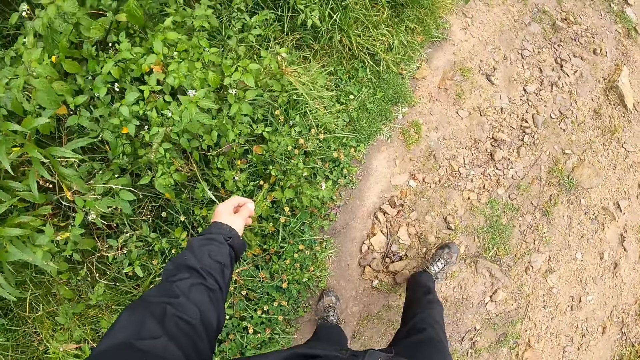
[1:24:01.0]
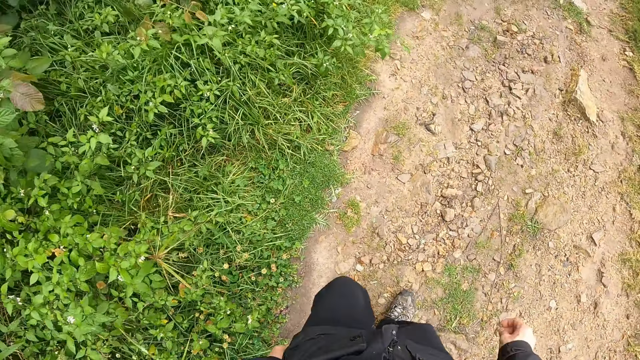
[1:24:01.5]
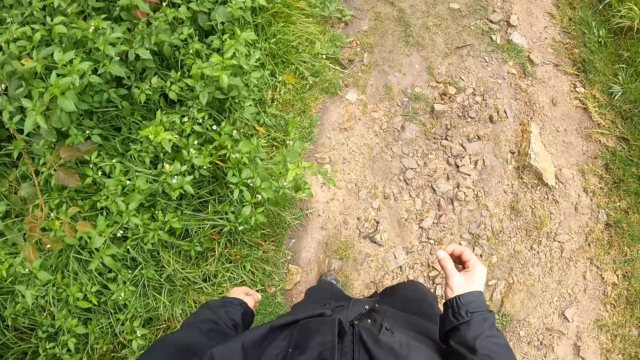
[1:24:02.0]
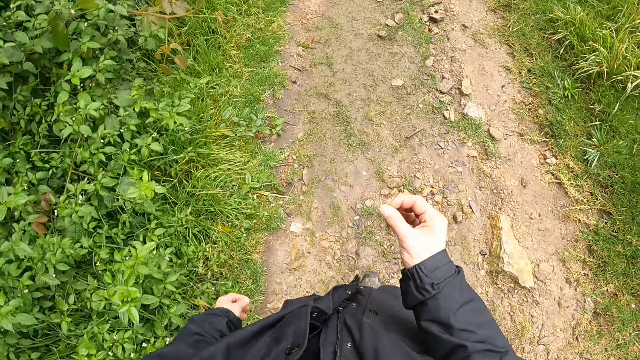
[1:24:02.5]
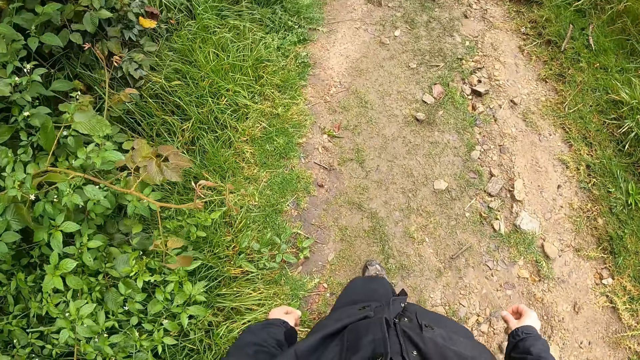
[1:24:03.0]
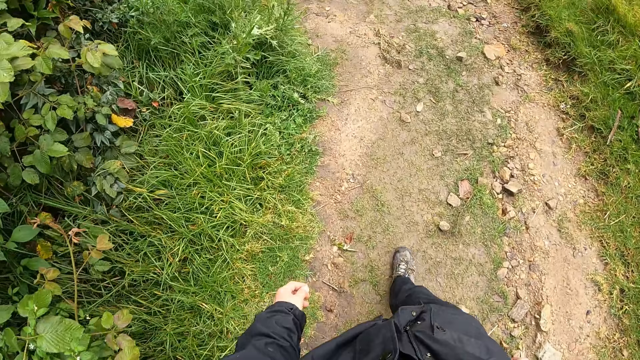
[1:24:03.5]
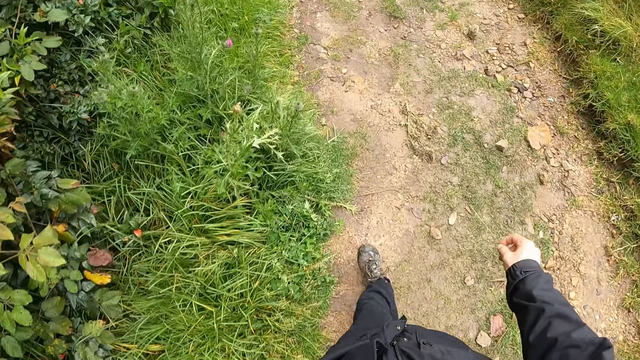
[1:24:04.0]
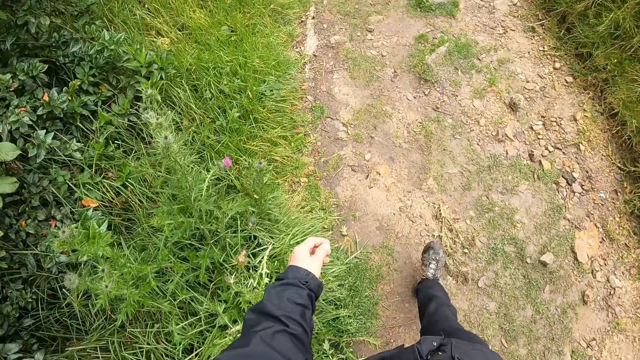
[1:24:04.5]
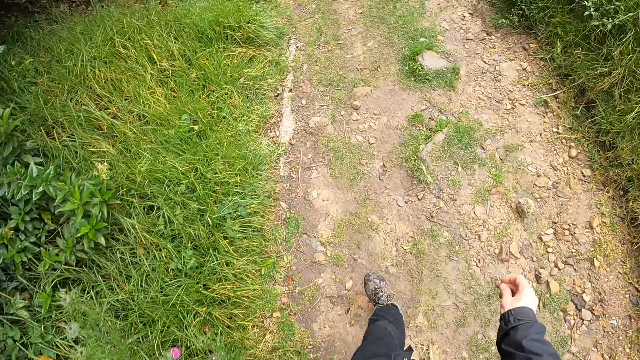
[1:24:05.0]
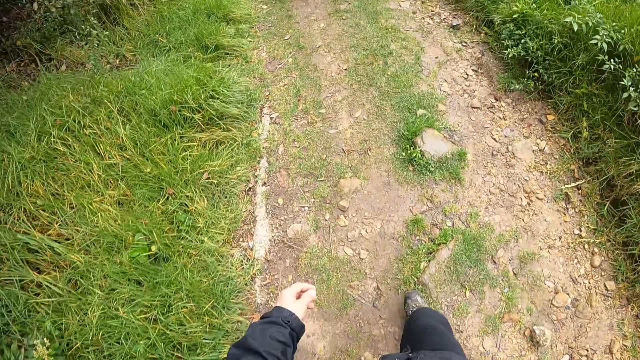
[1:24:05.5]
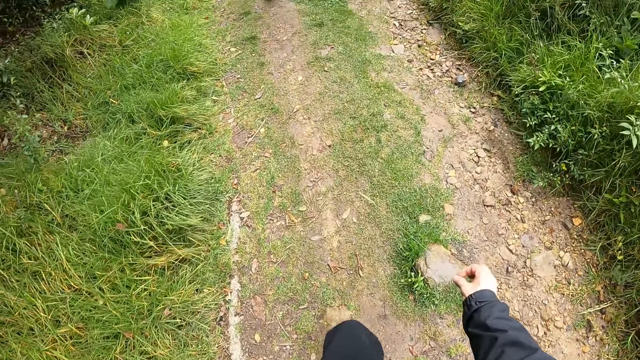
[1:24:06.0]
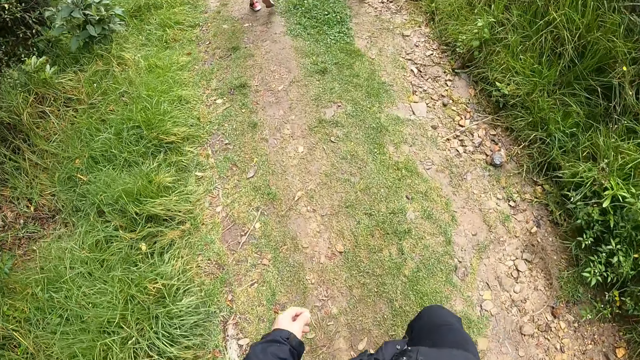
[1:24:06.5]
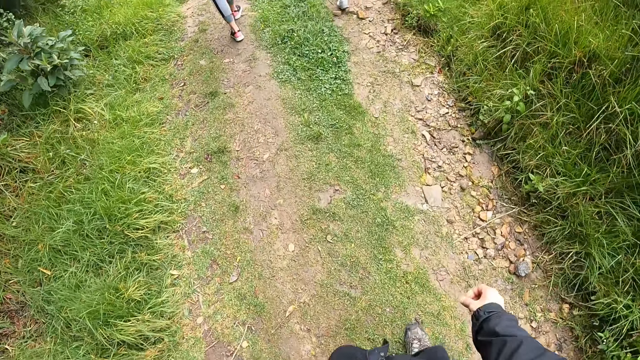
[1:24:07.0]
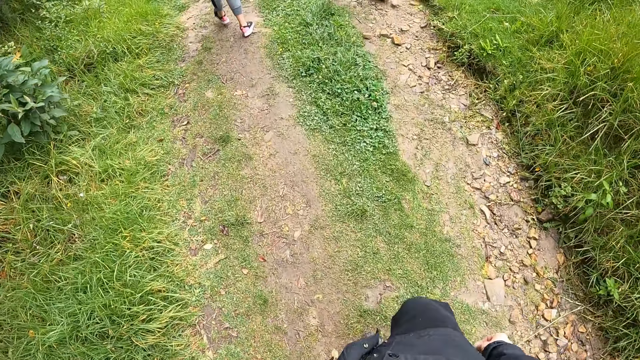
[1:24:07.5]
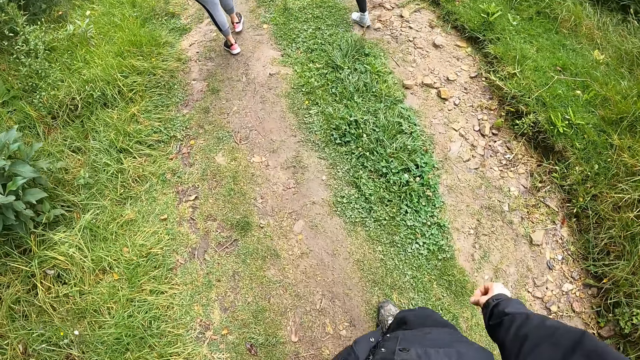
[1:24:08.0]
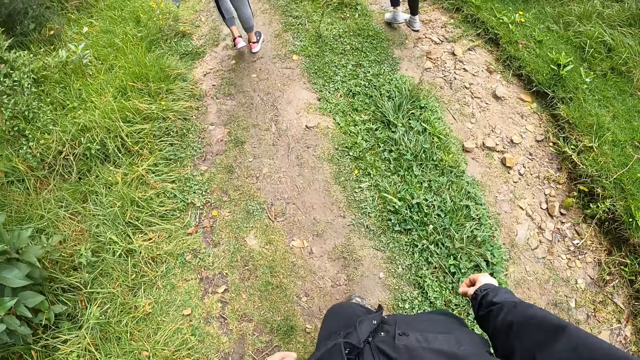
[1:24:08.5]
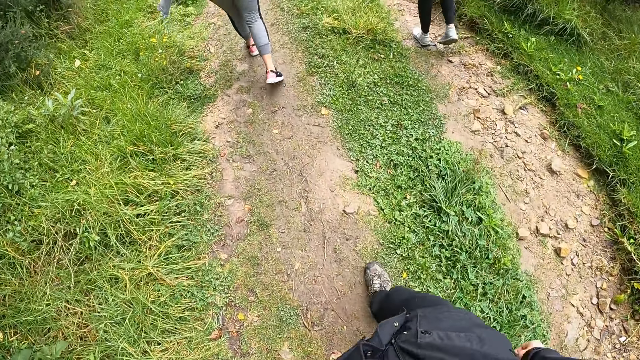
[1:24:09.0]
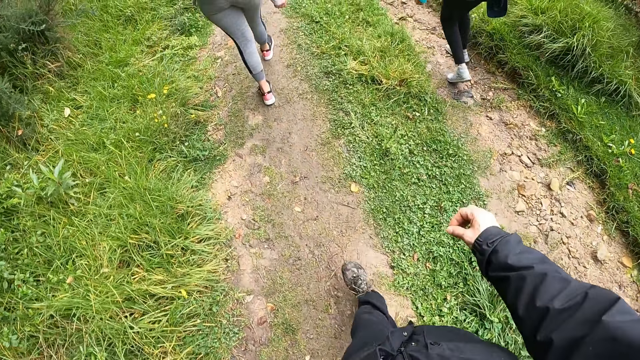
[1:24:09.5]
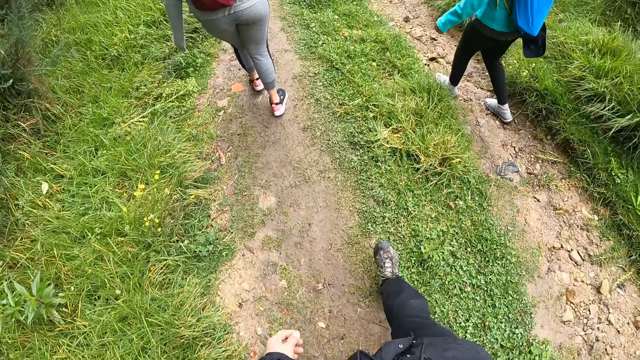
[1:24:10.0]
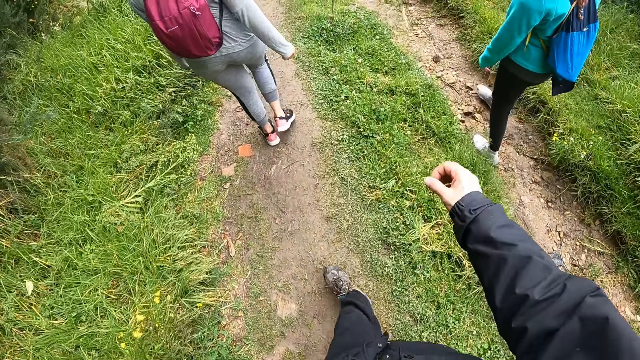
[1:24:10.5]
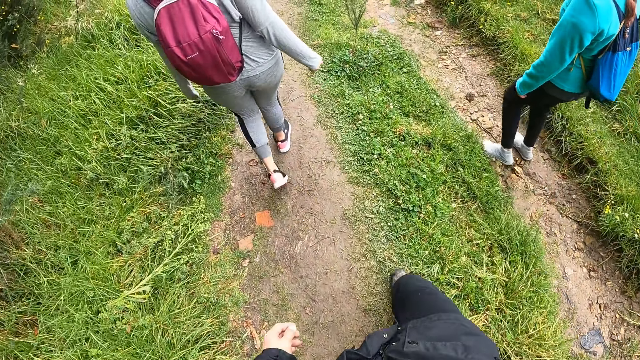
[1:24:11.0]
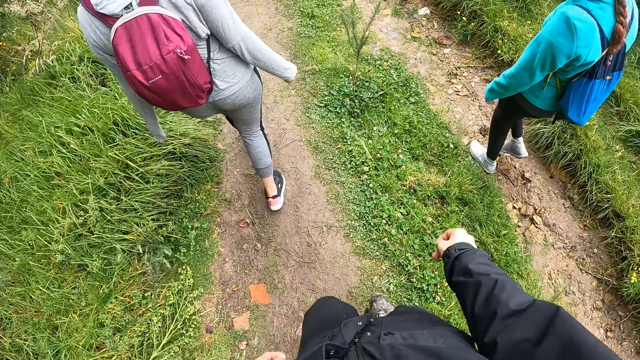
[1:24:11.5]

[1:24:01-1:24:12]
The camera wearer walks on the path.

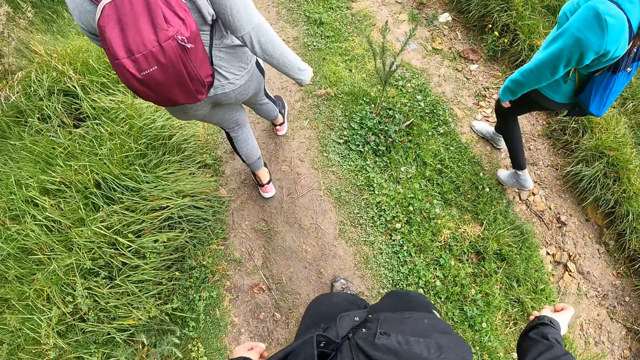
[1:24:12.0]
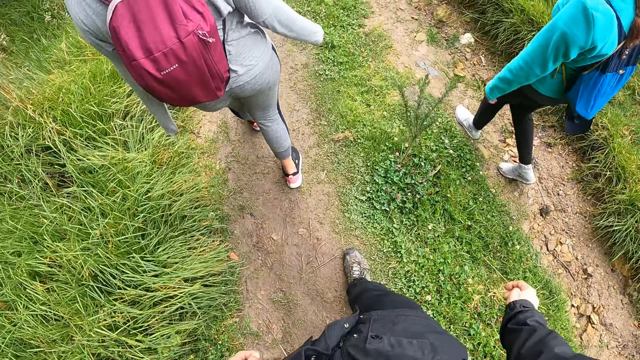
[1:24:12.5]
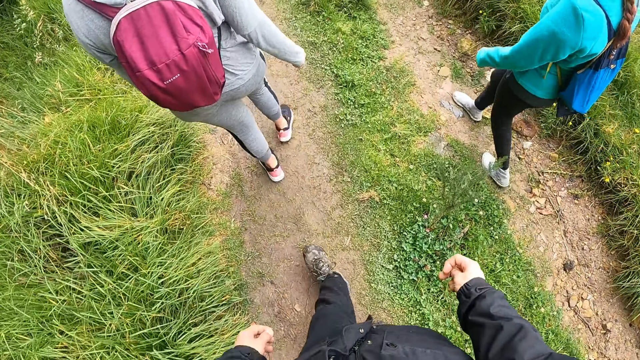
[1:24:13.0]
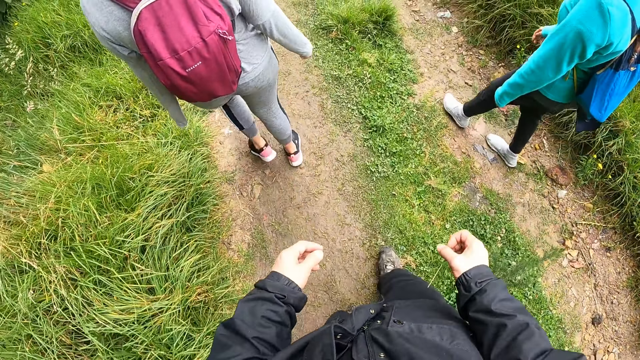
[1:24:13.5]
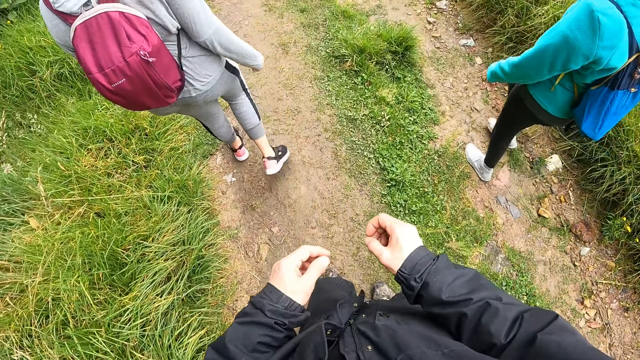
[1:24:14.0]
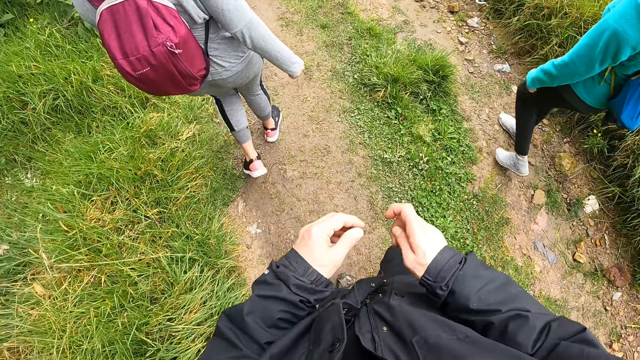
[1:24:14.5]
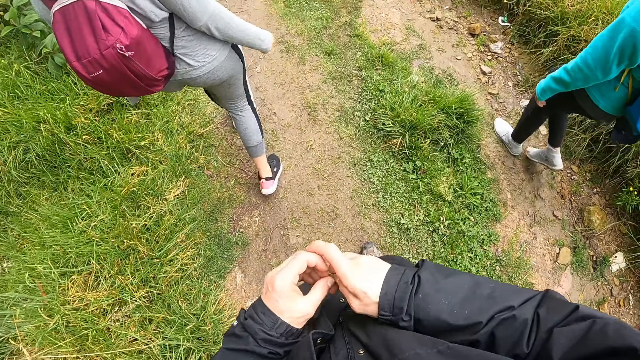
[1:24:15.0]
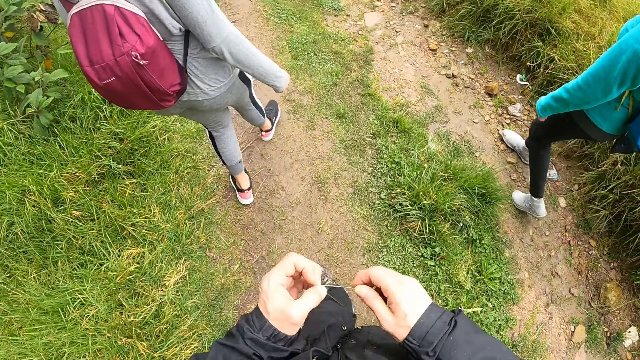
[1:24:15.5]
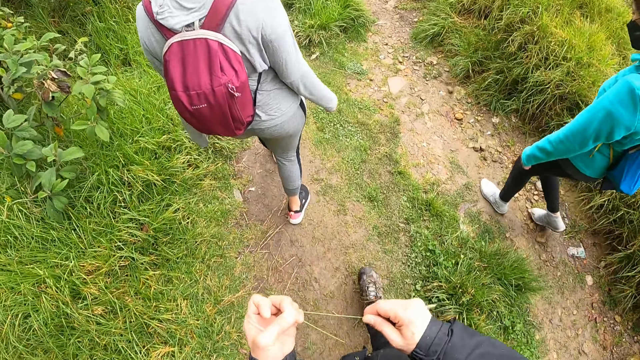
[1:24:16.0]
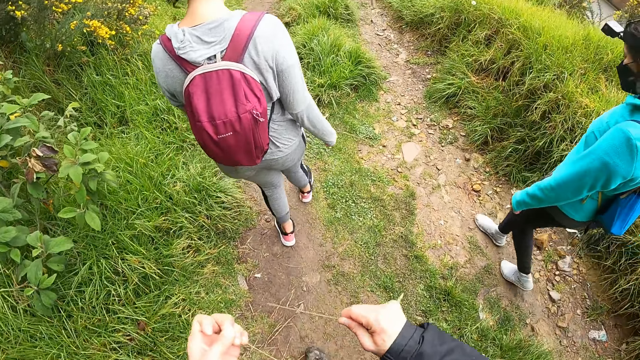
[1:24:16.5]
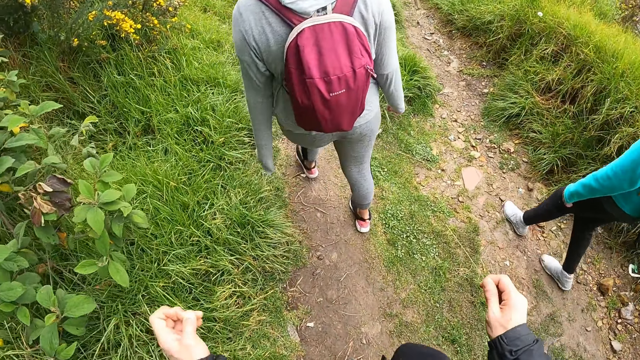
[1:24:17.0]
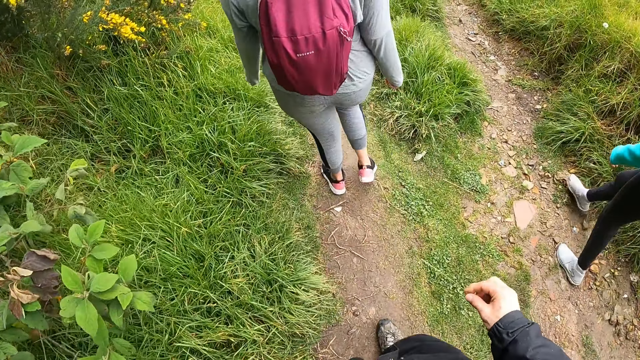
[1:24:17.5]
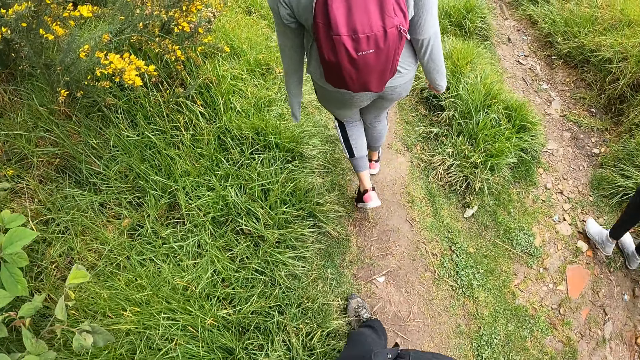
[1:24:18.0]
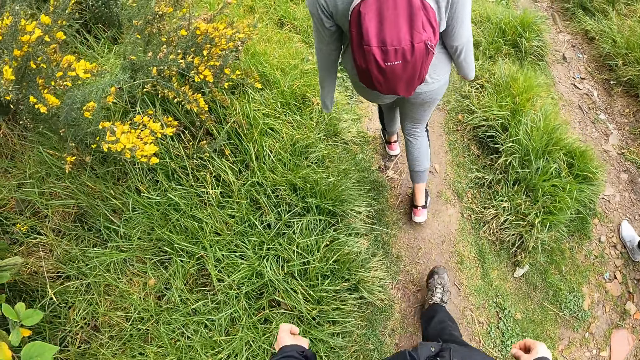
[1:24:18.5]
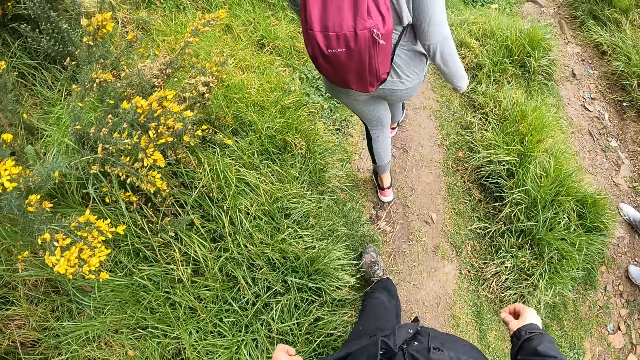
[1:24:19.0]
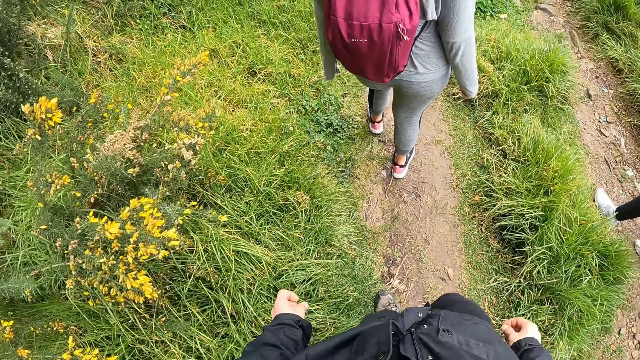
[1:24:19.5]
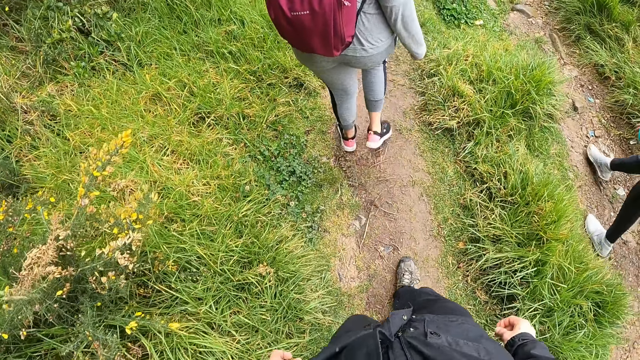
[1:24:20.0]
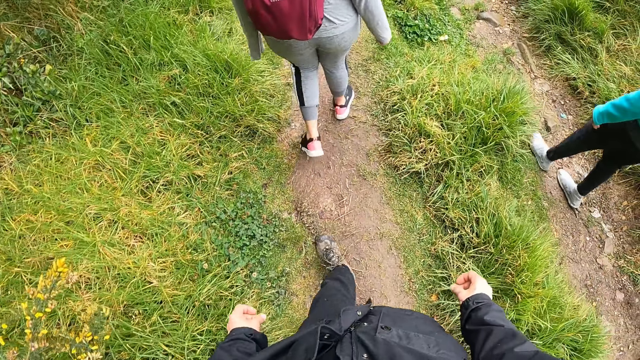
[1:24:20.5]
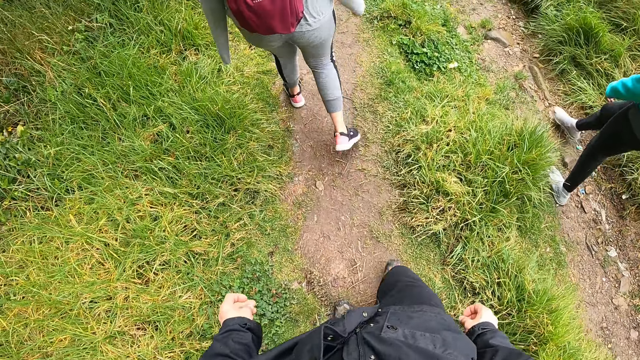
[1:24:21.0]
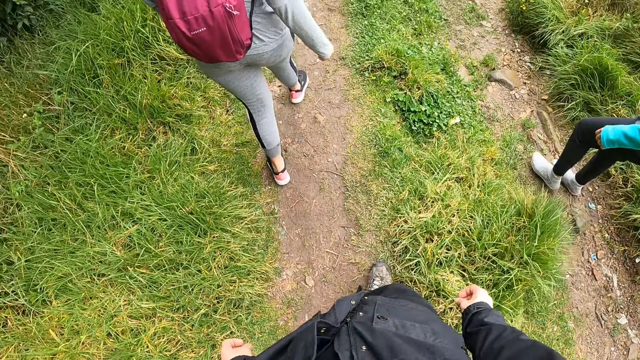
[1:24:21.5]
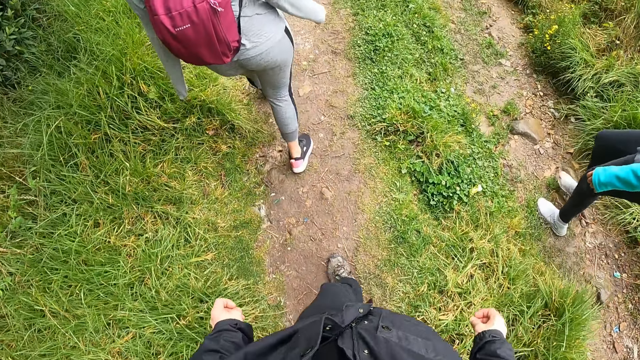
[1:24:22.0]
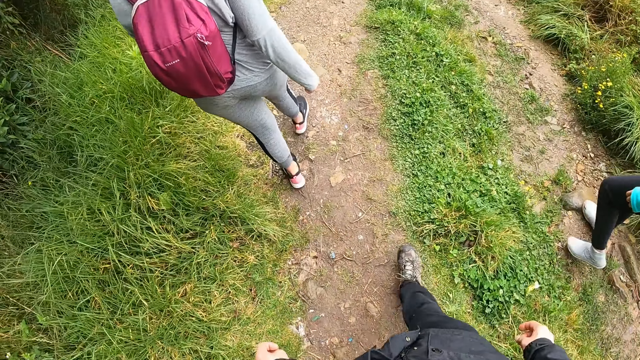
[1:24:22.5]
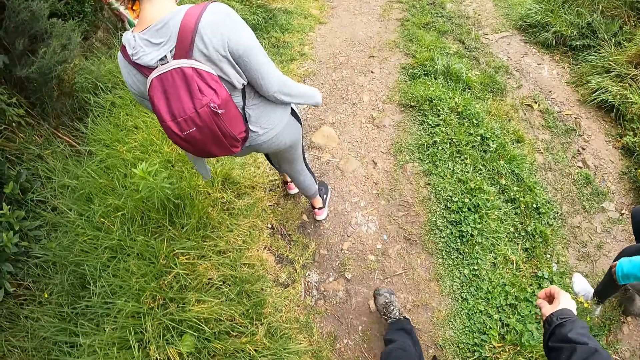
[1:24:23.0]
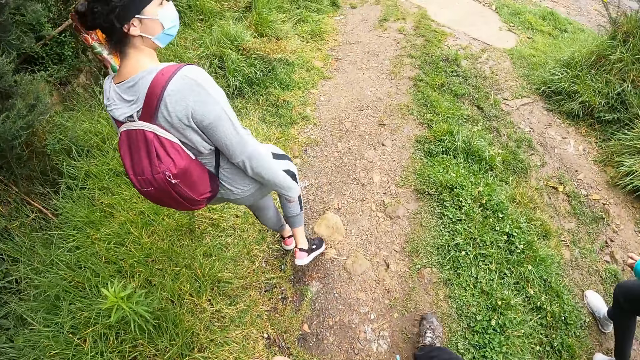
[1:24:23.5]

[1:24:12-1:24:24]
The camera wearer fiddles with the reed in his hands.
